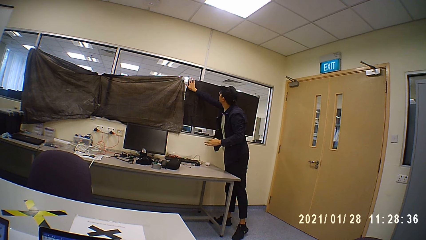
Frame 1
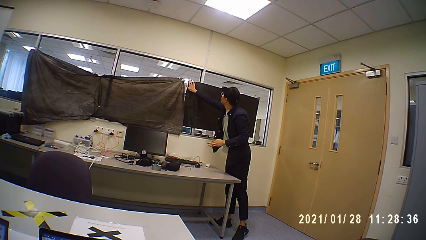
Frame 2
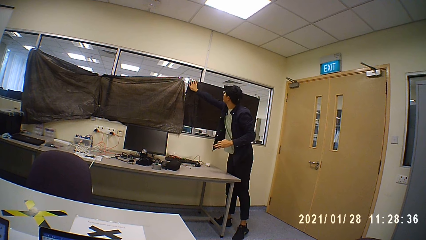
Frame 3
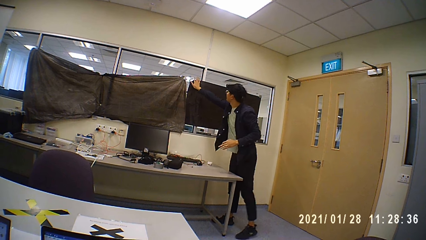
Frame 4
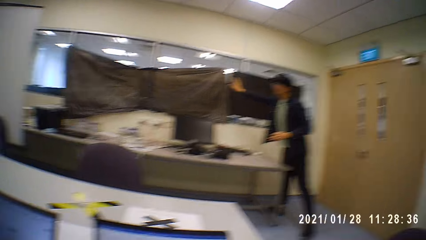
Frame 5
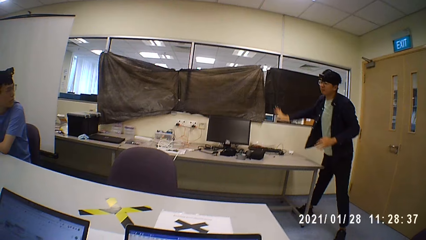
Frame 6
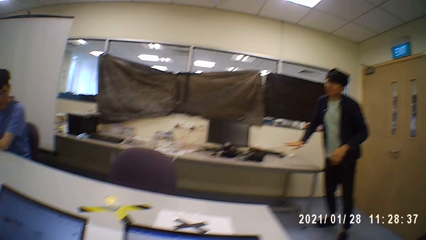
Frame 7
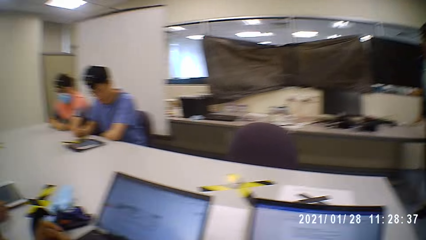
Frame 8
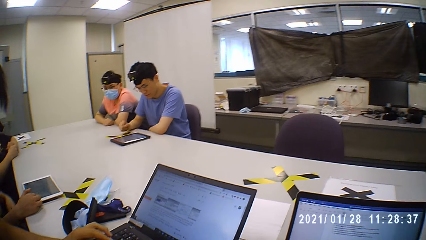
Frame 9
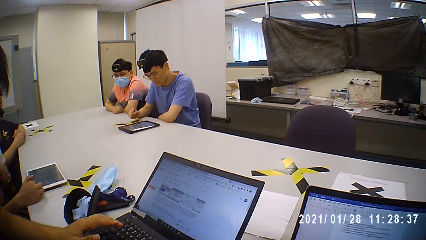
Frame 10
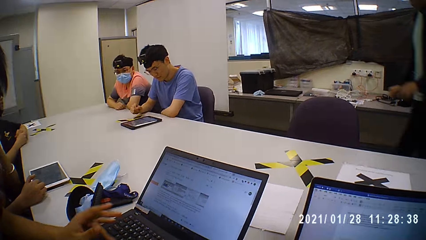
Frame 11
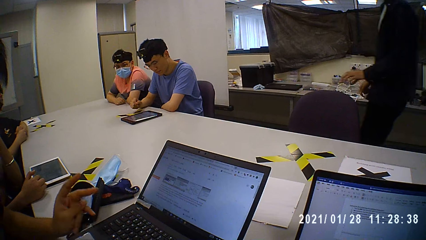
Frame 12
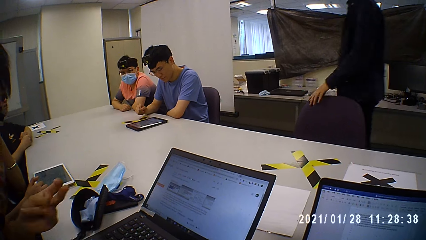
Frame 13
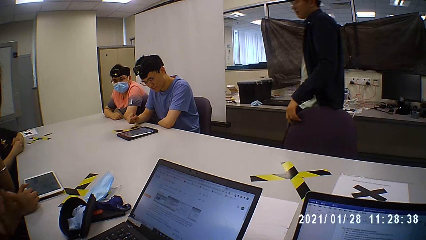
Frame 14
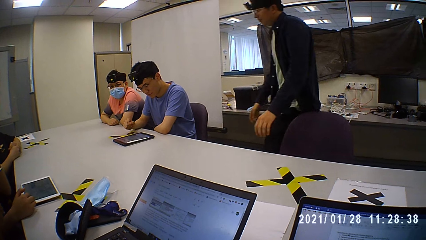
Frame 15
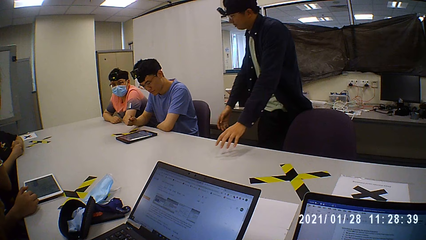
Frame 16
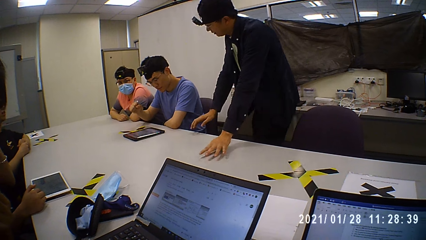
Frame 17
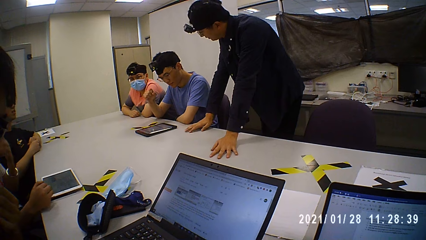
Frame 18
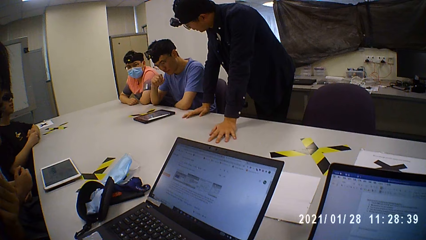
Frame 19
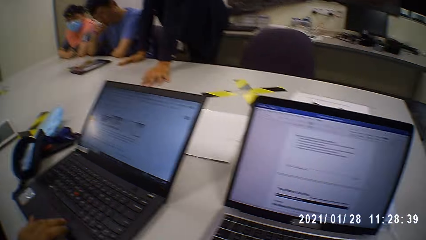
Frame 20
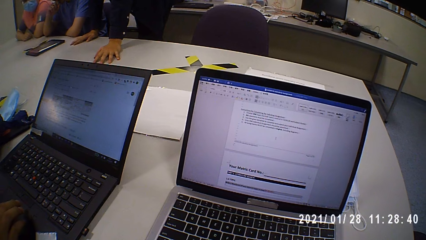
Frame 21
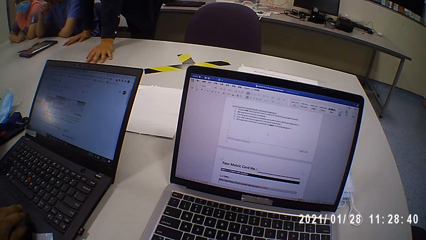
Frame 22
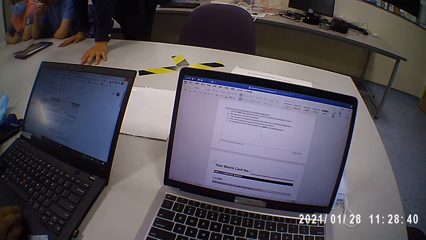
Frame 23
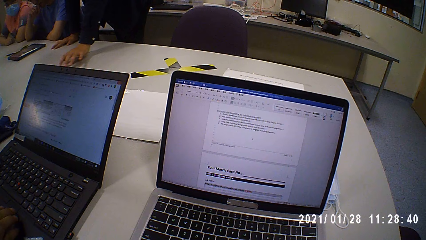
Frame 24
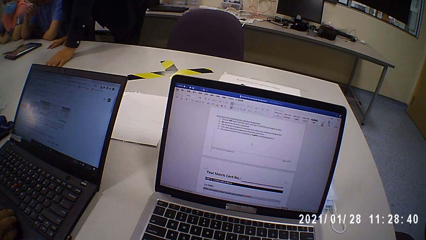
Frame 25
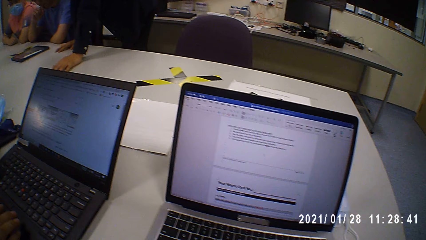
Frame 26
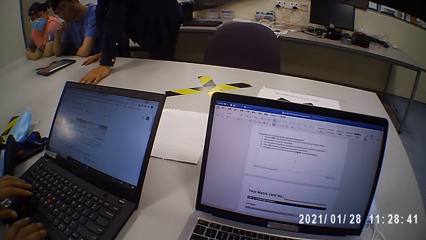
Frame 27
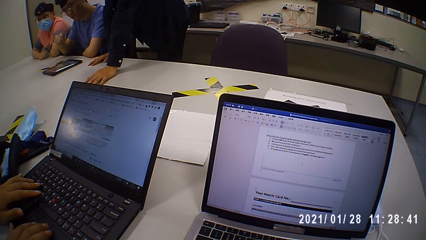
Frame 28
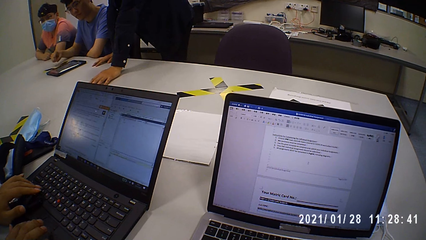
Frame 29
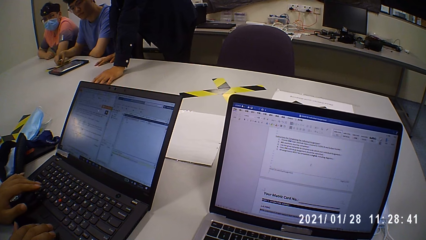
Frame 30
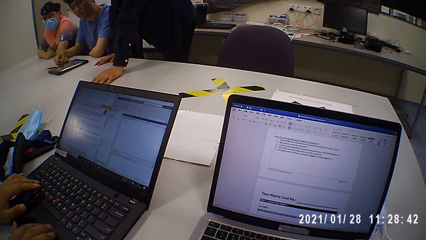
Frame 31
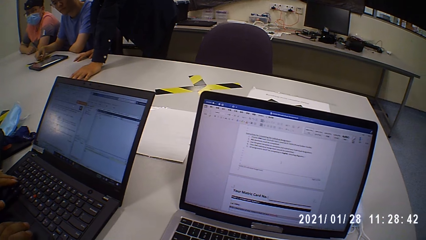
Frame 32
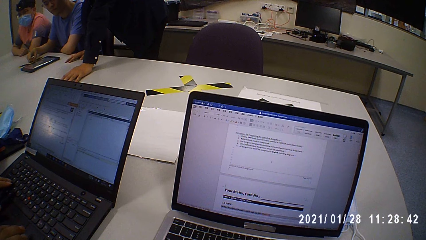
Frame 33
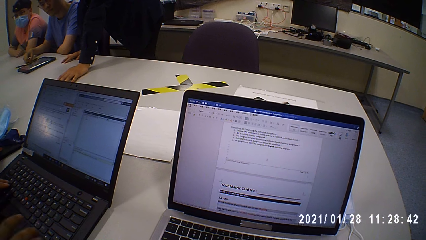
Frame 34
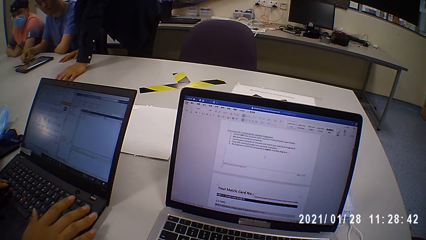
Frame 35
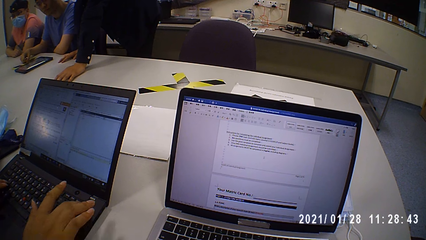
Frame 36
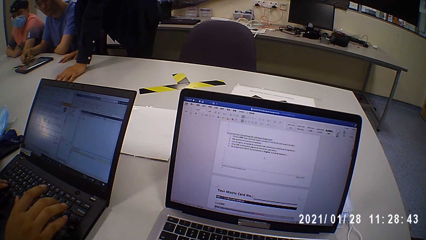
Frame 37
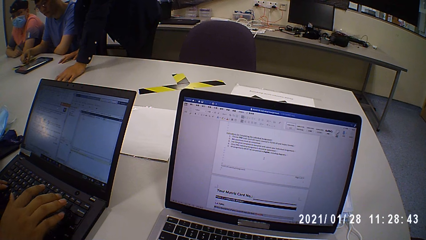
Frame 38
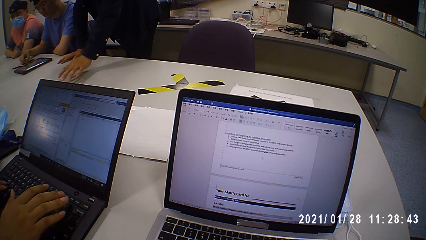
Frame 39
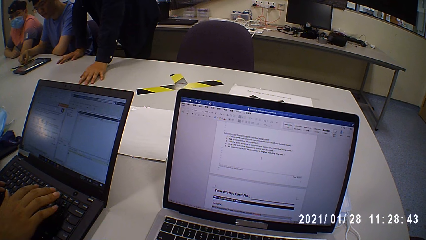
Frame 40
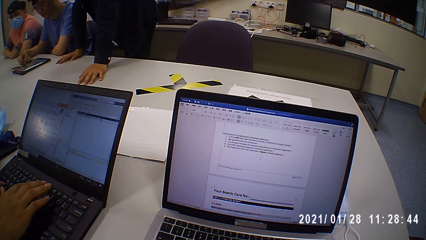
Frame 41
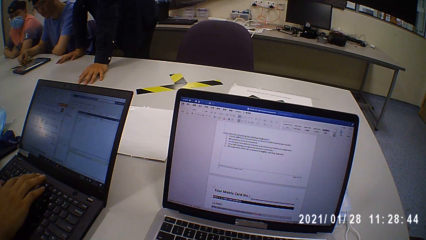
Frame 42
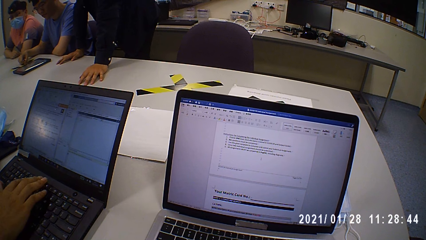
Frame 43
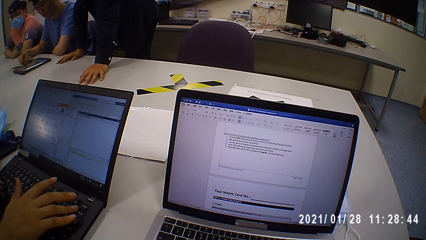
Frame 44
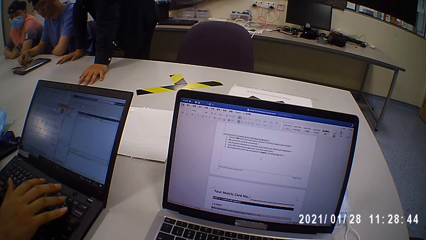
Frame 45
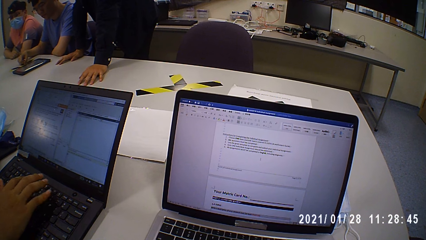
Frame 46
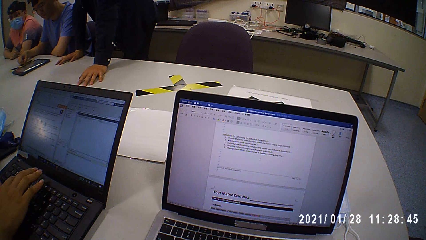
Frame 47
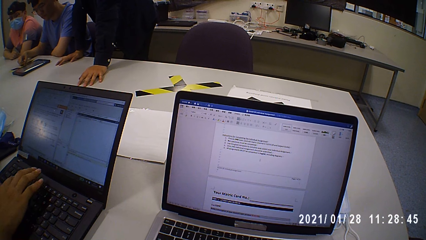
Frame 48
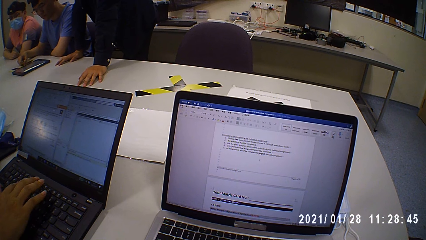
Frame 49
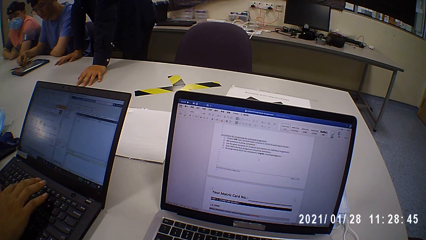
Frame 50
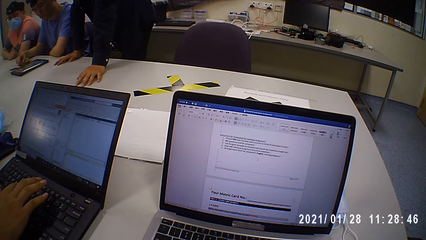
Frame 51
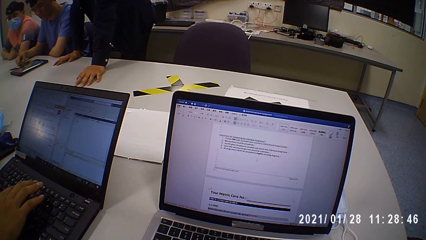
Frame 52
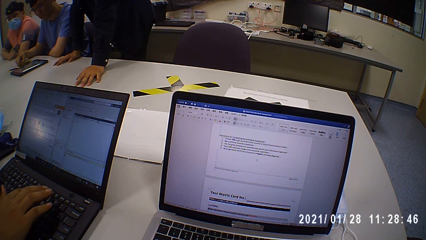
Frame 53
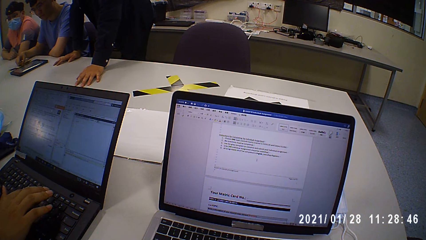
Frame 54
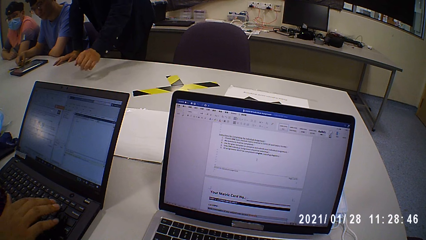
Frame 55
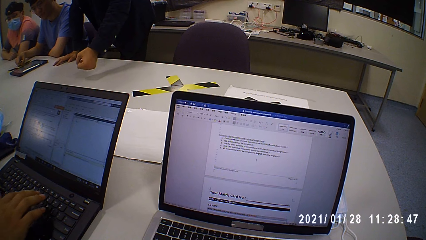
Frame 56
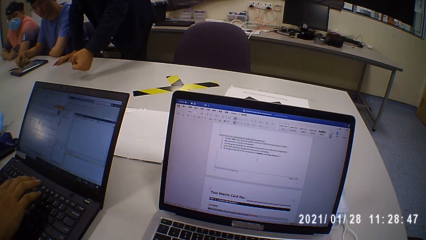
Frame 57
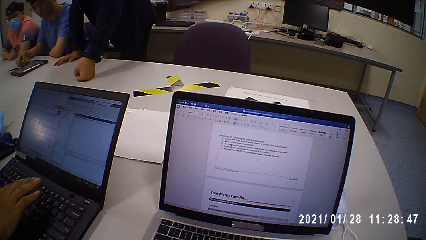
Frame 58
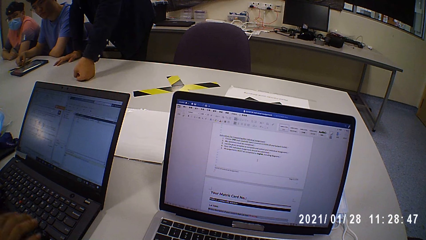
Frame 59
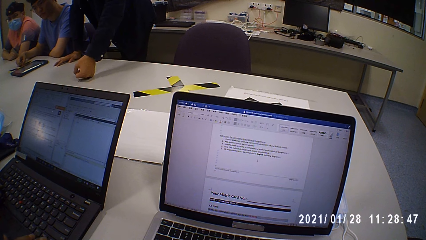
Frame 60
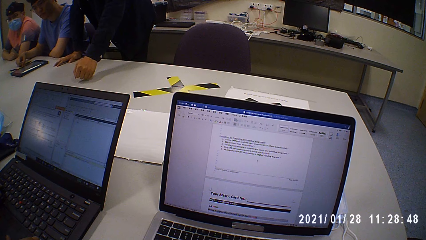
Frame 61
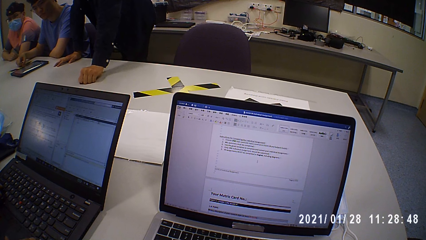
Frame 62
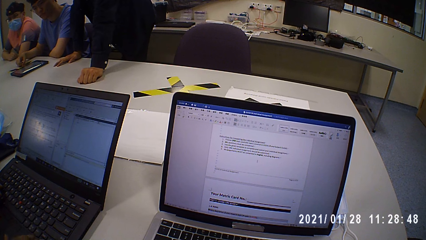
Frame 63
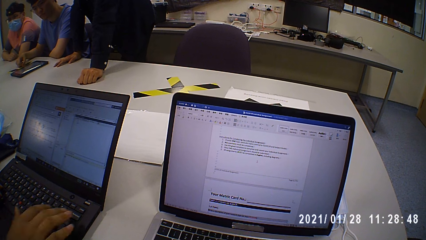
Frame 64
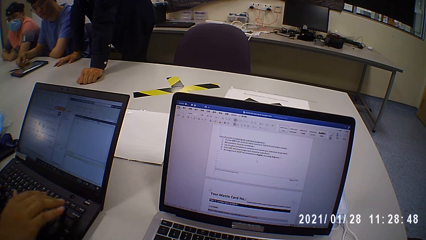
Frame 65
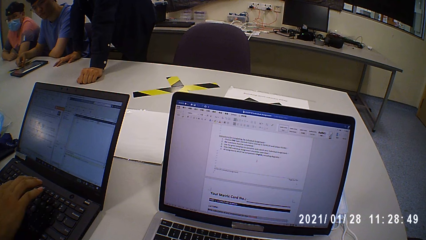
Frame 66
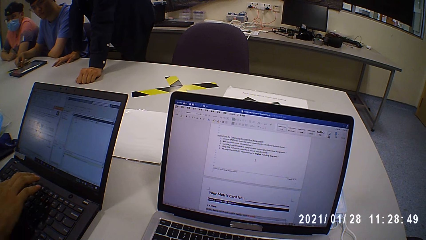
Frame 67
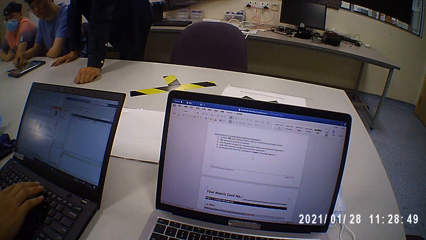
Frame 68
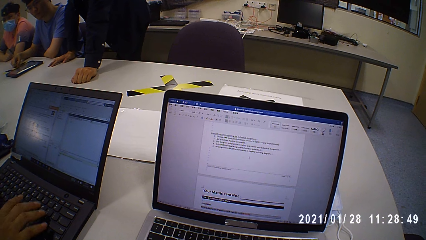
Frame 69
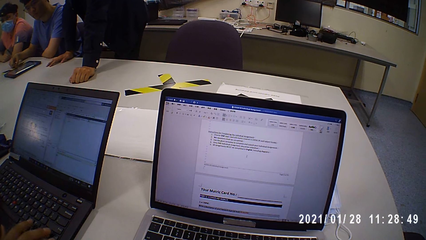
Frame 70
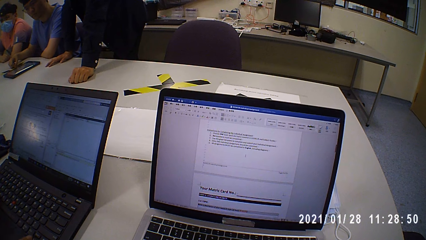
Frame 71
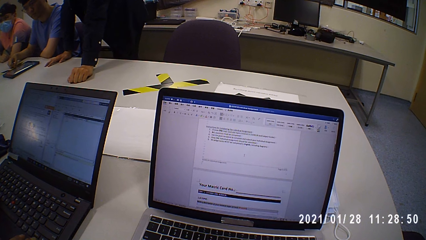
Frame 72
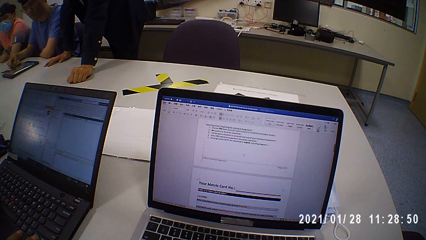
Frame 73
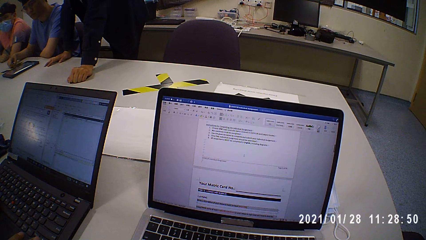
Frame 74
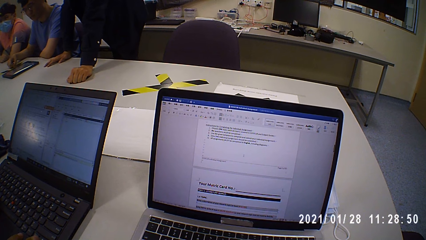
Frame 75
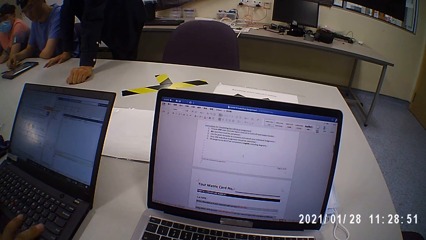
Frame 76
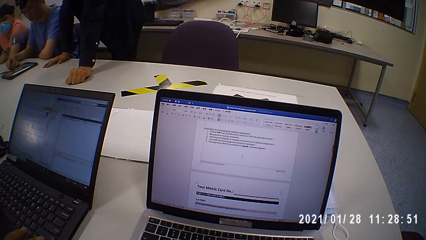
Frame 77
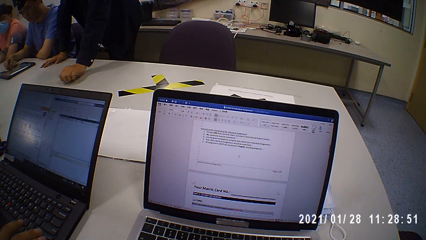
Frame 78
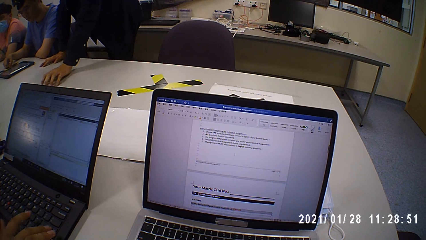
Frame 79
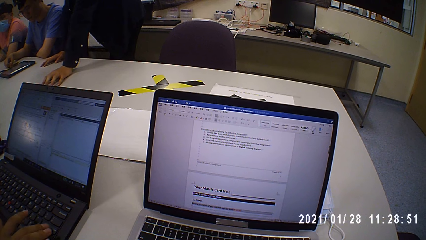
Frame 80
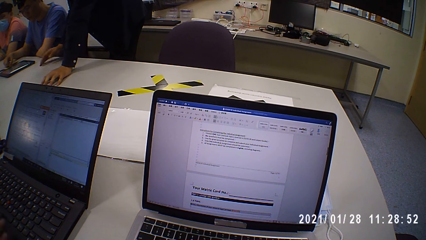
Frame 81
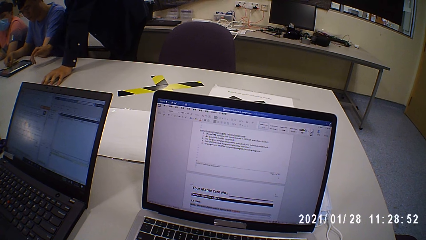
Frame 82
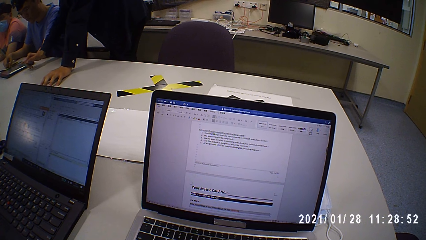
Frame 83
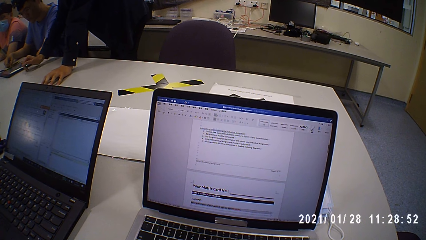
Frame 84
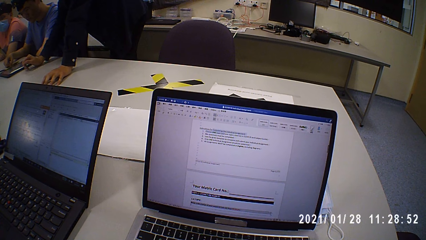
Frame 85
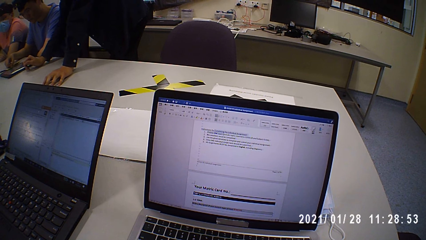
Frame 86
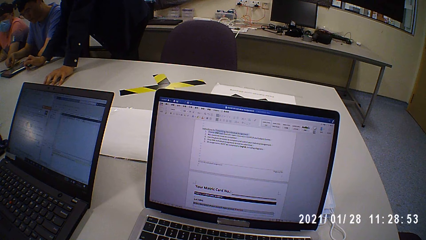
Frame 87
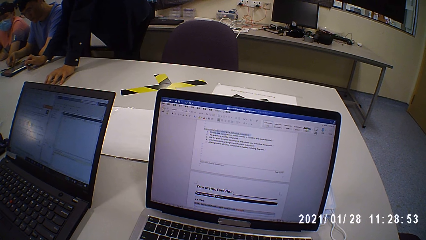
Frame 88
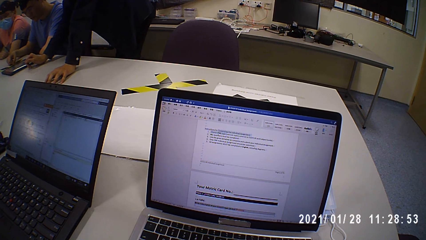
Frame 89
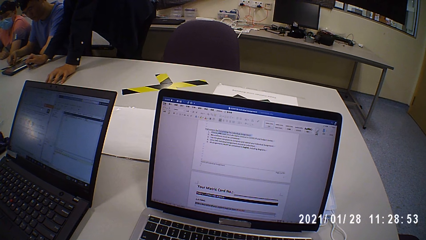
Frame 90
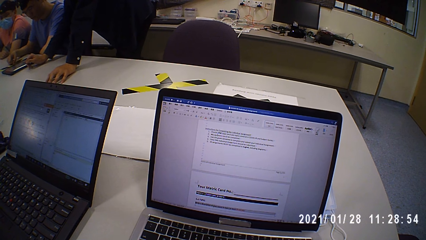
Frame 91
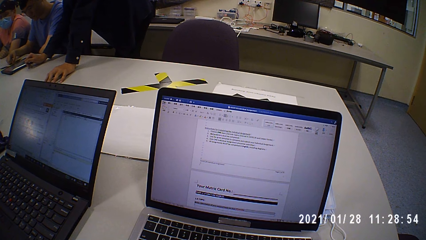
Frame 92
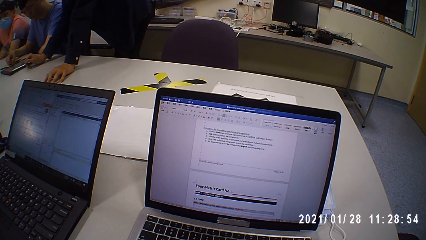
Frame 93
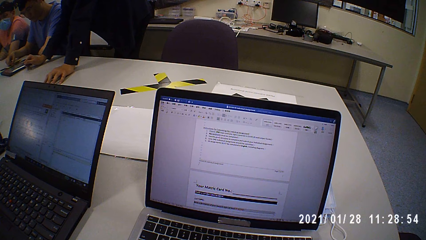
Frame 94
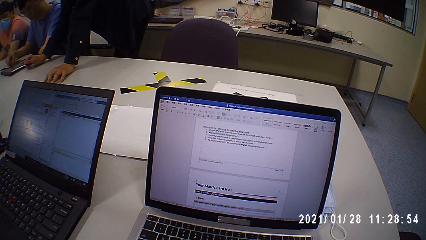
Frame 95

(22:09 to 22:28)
A man steps forward. The man walks to the table. The man converses with the group of people. The man places both hands on the table. Another man operates the laptop on the table with his right hand. The camera wearer looks around. The second man operates the laptop on the table with both hands. A third man places his right hand on a tablet on the table. The camera wearer operates the laptop. The first man moves his right hand on the table. The camera wearer operates the laptop. The first man moves his left hand on the table.
